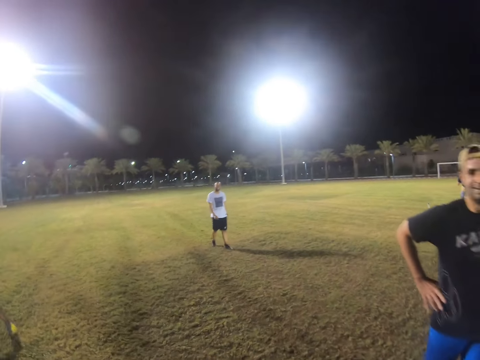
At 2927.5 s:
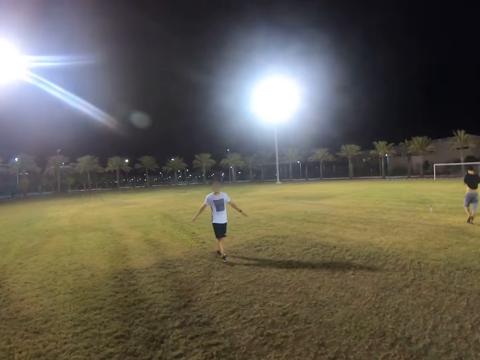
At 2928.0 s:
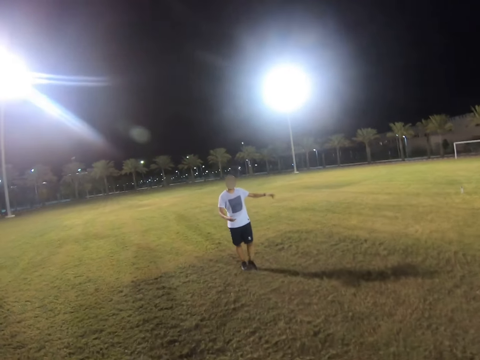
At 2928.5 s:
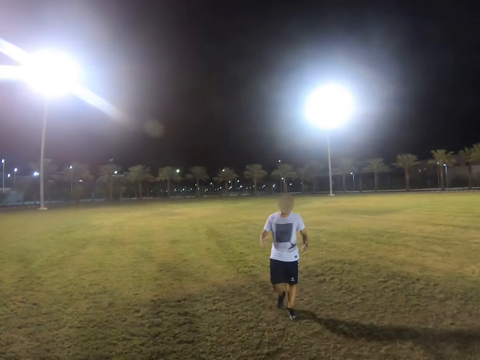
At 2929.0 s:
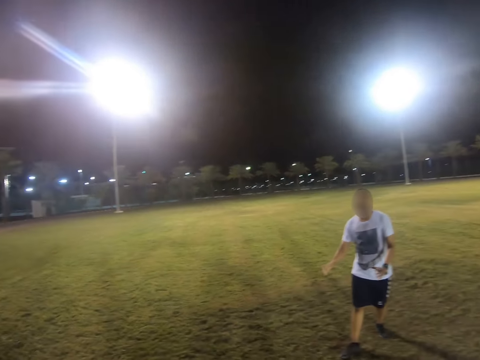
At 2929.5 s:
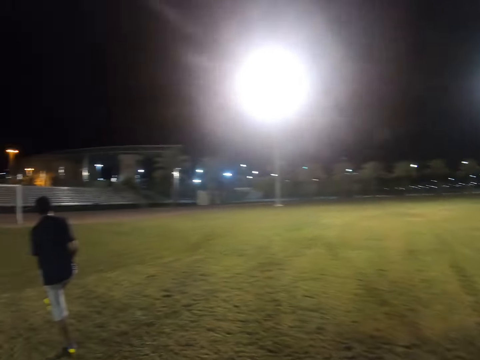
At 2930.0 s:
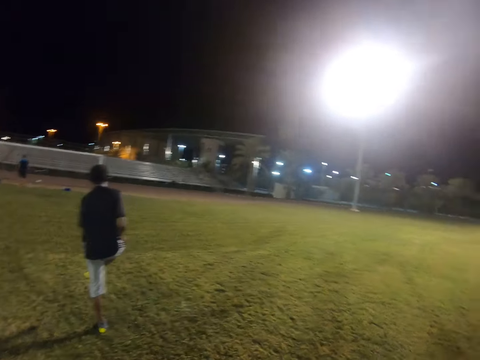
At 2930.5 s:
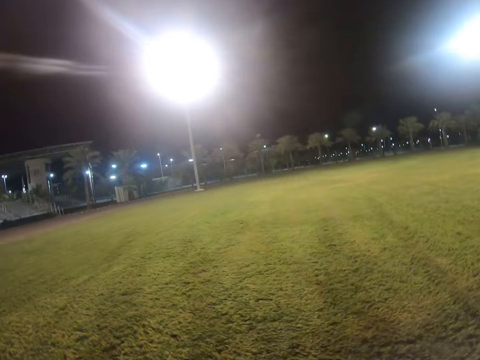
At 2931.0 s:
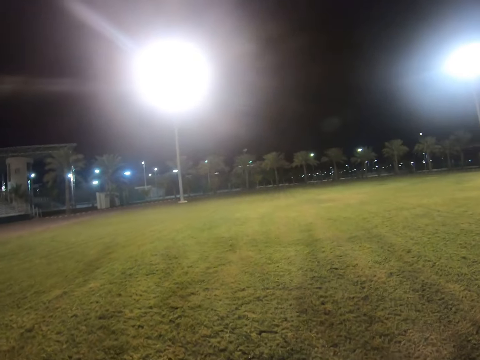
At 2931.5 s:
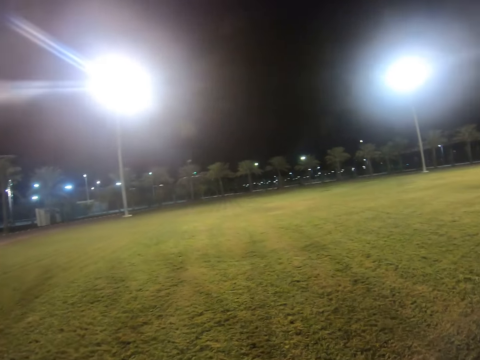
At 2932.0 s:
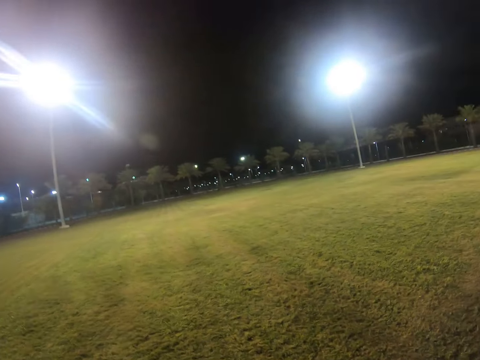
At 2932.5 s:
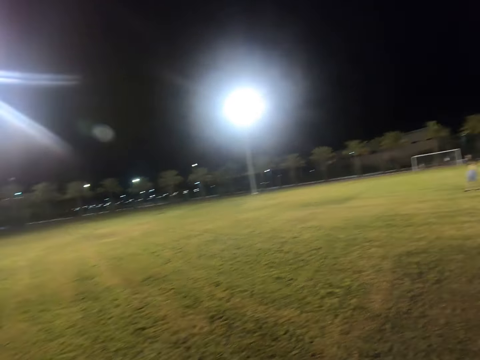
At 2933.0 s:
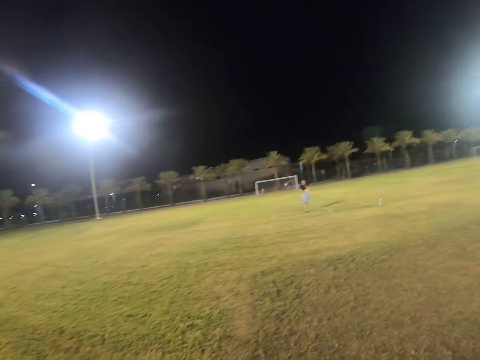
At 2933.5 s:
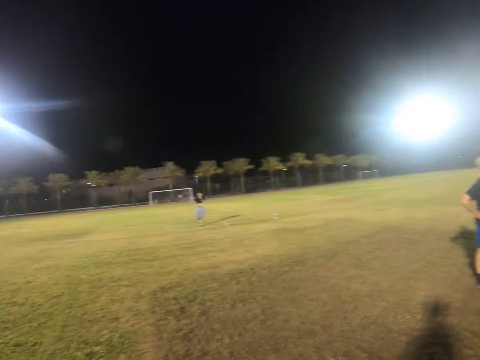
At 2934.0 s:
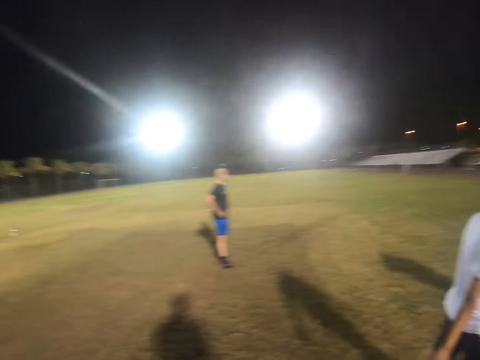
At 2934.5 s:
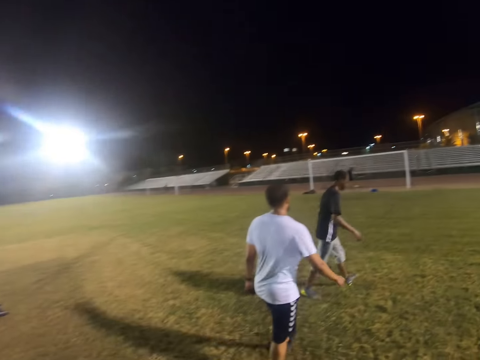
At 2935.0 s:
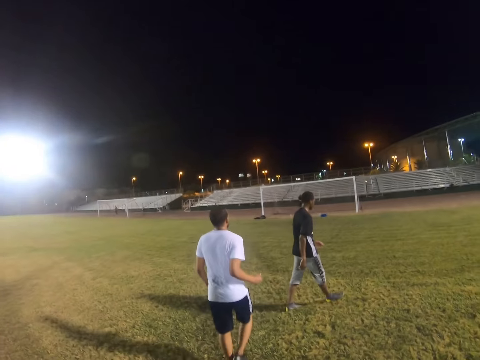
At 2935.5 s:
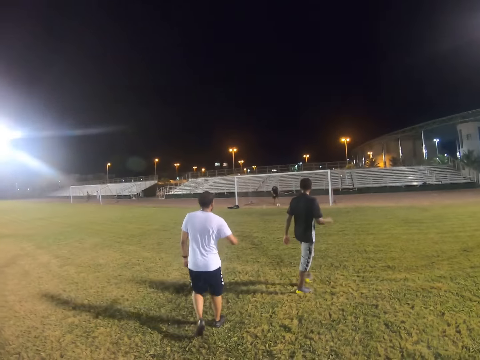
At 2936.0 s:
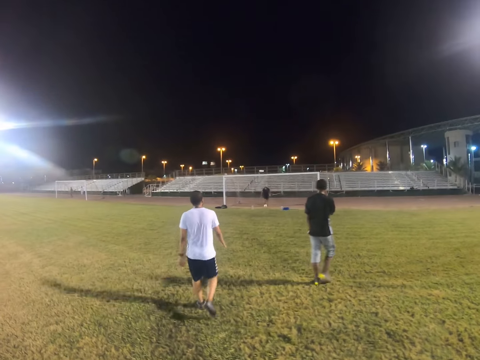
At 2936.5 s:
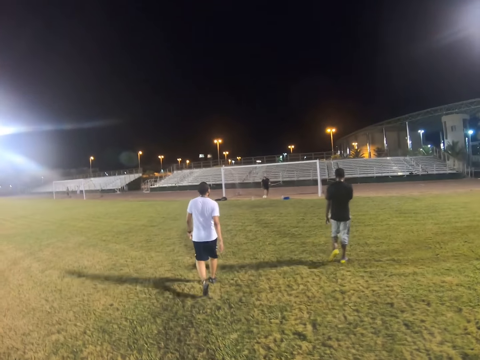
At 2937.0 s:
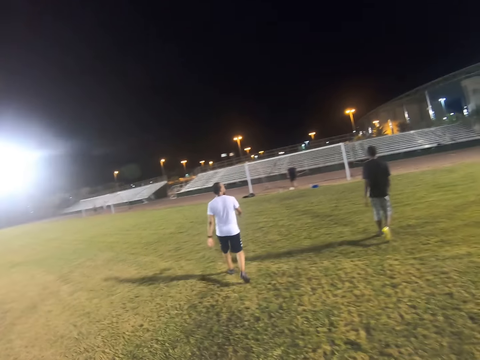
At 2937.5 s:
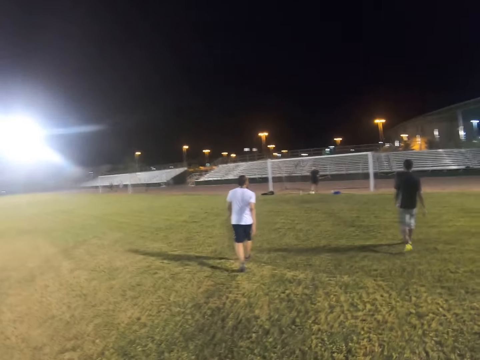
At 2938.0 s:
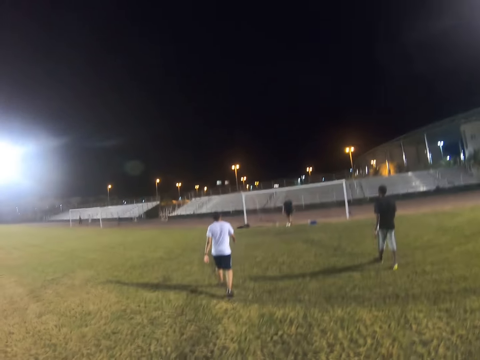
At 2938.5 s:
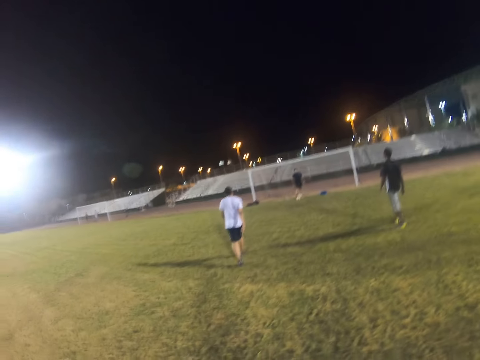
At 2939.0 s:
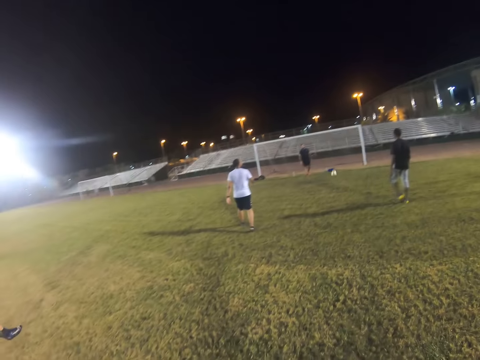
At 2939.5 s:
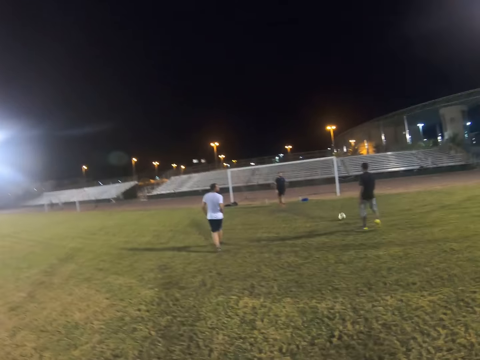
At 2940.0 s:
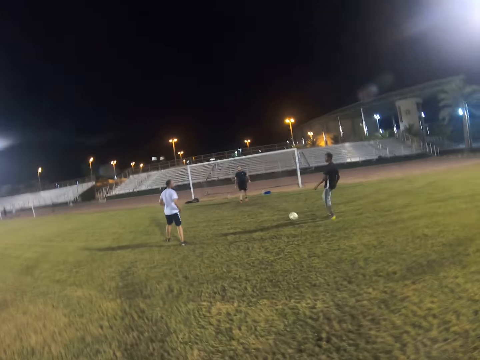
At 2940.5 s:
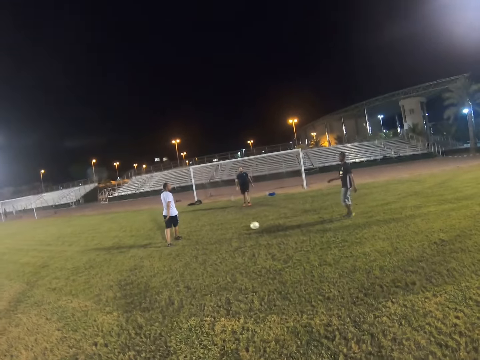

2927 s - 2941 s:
The camera wearer looks around the field.

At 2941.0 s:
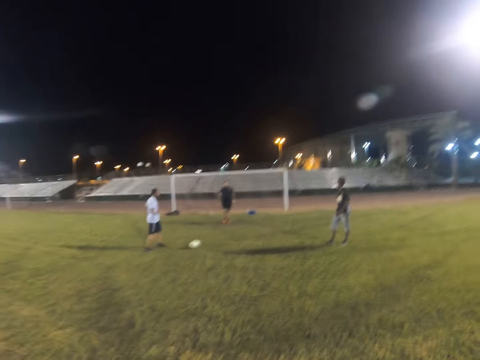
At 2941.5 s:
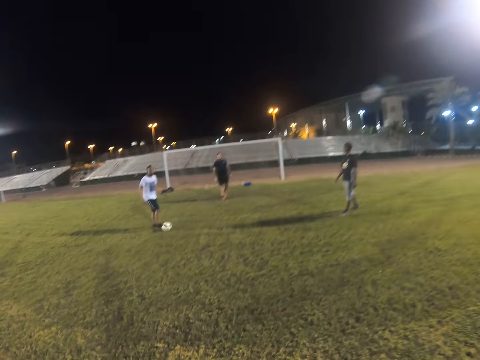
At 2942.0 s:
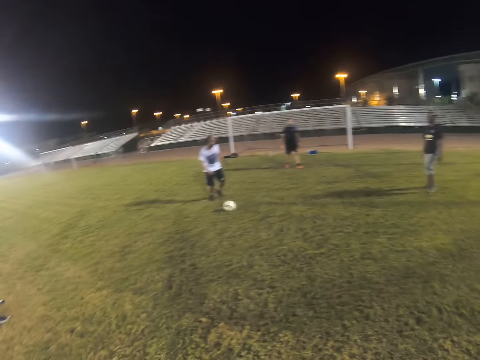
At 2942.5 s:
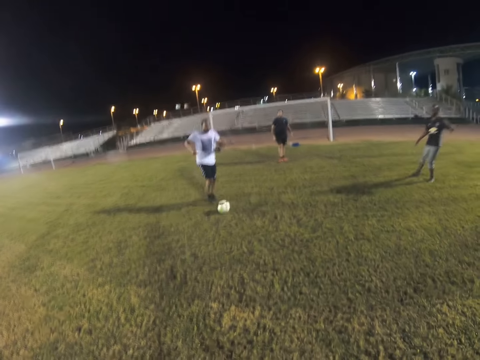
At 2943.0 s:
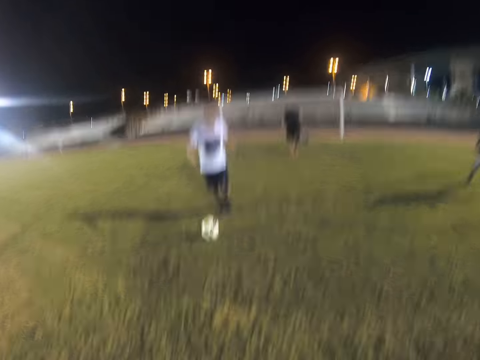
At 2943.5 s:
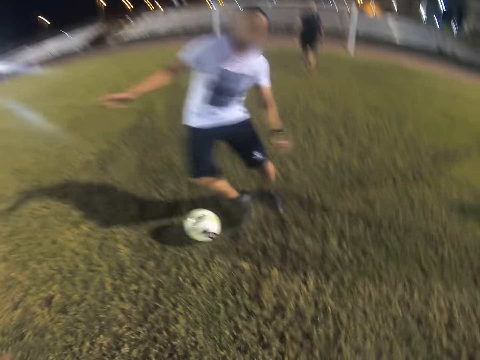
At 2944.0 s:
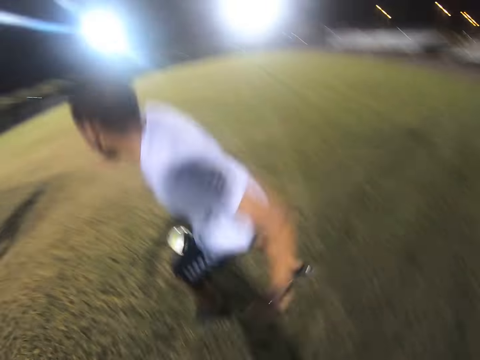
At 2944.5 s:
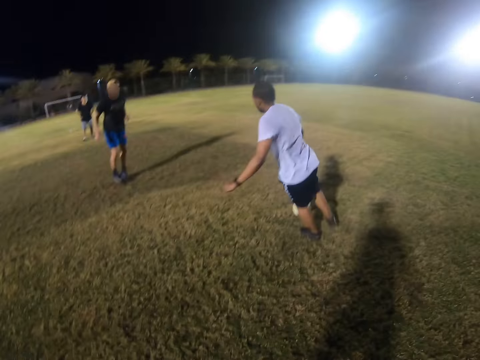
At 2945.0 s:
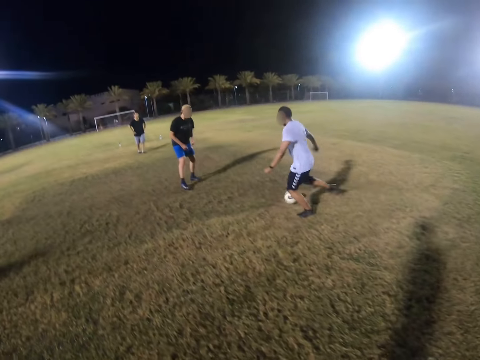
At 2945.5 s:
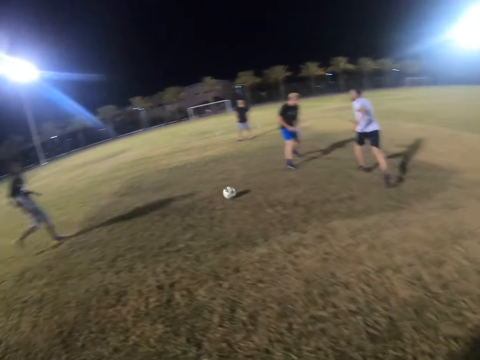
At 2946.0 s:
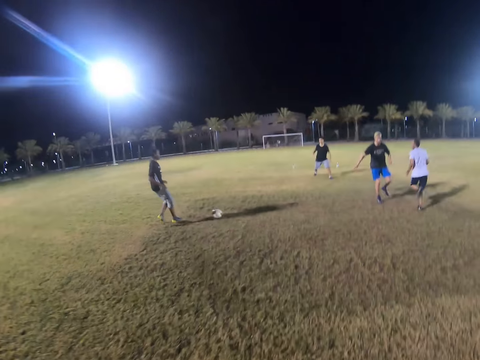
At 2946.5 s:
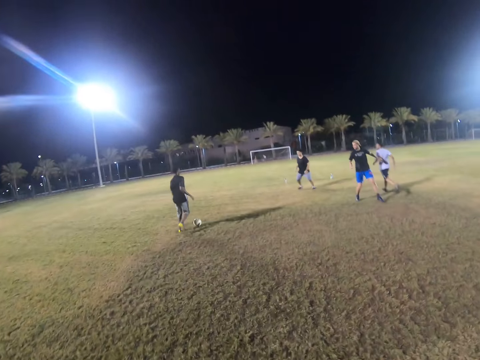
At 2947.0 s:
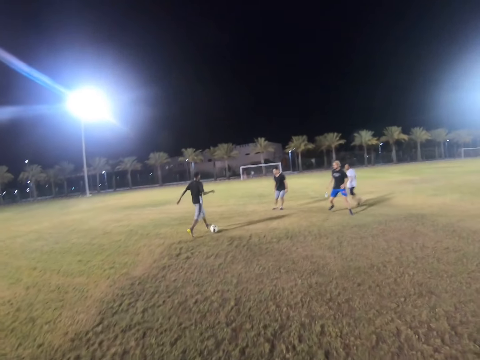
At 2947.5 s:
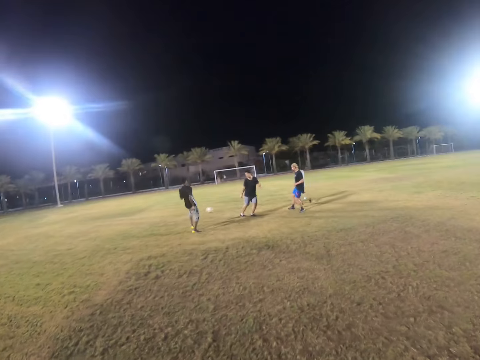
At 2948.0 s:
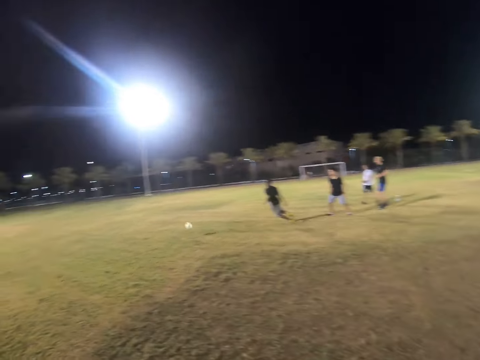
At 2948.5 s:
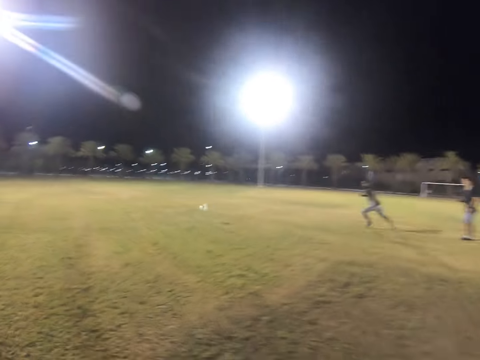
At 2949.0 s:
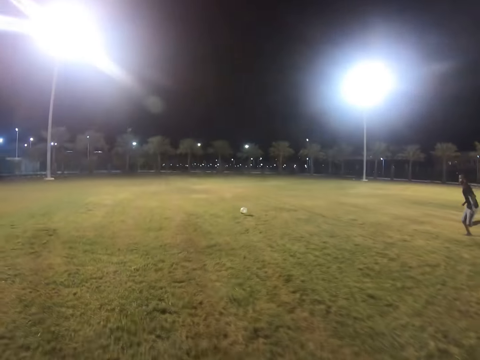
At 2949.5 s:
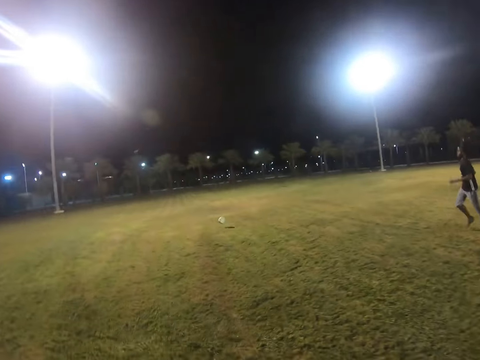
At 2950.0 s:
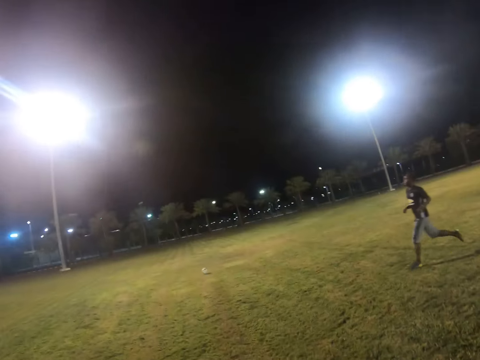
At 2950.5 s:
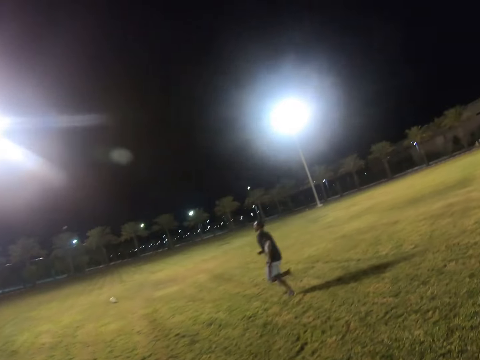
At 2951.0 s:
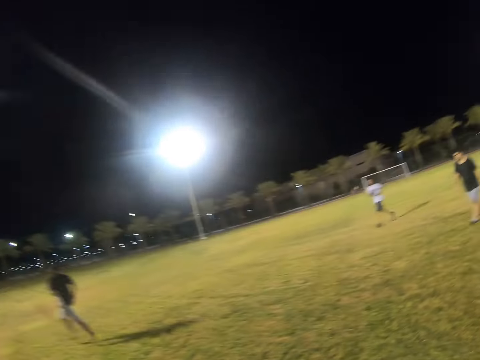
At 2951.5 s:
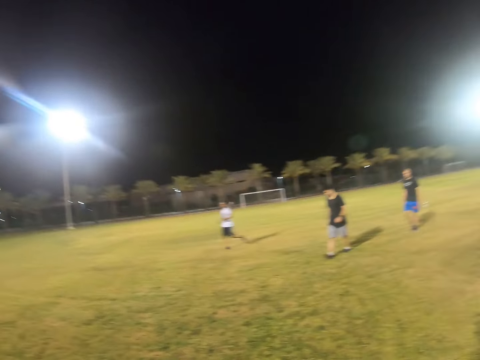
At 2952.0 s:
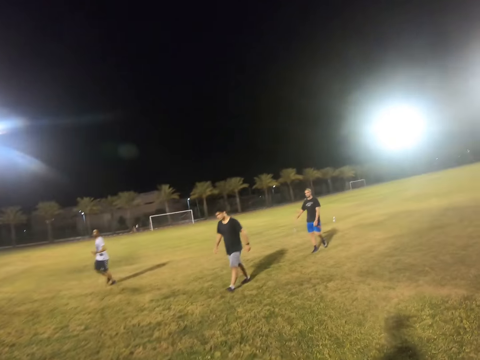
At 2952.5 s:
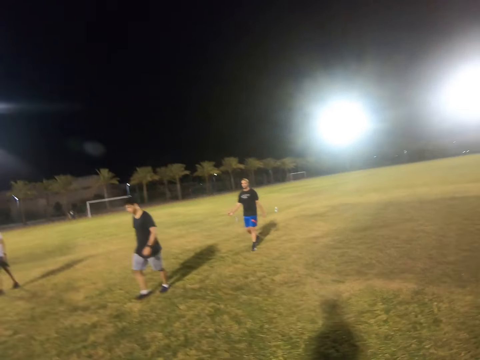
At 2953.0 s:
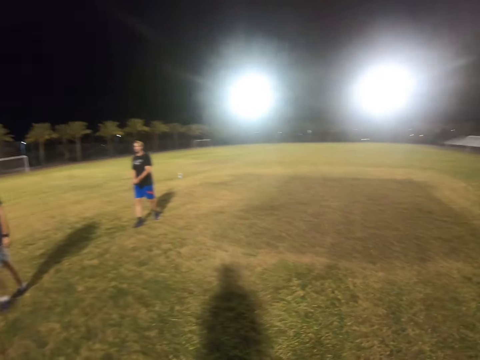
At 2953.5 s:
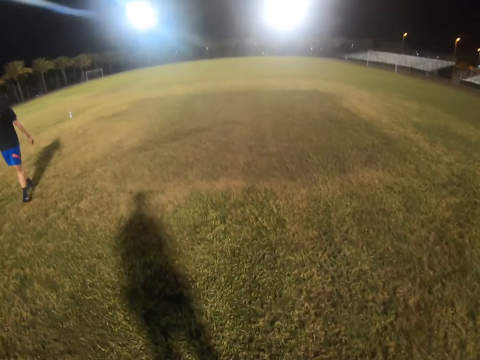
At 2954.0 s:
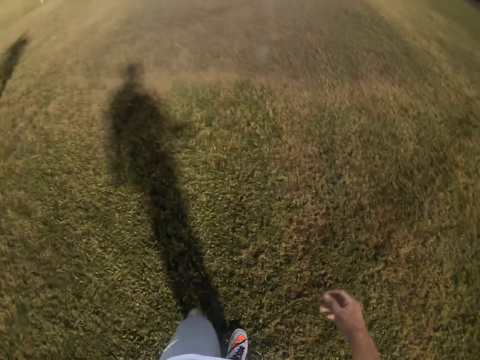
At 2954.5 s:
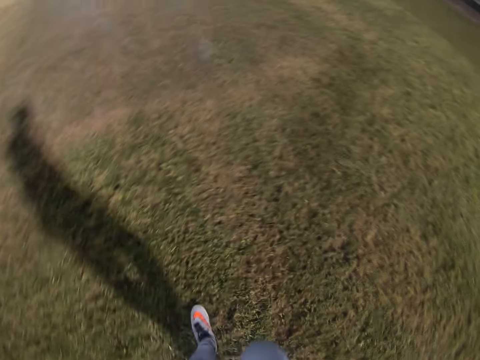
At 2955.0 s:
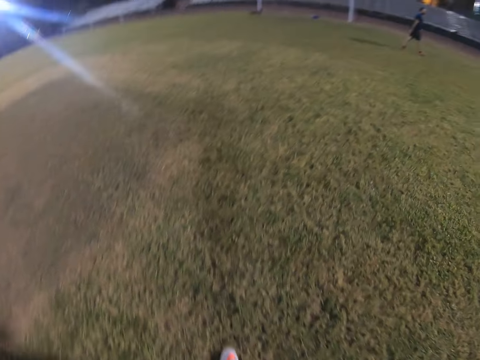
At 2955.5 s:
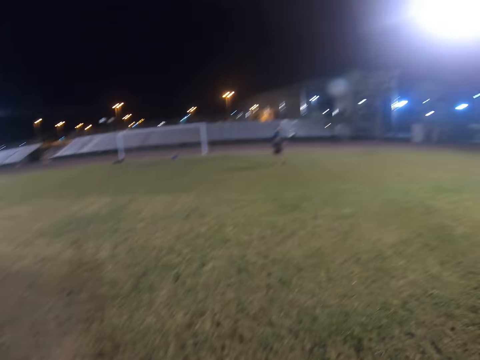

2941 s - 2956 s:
The camera wearer jogs towards the ball. They walk on the field. They jog towards the ball. They walk on the field.
